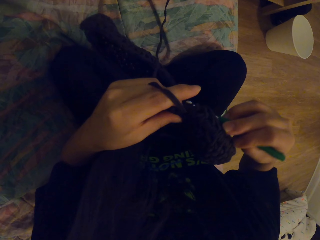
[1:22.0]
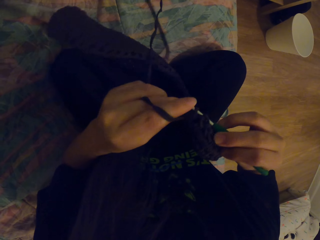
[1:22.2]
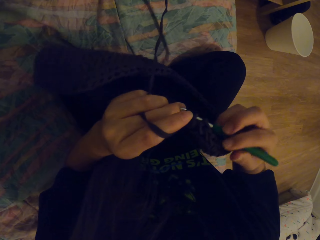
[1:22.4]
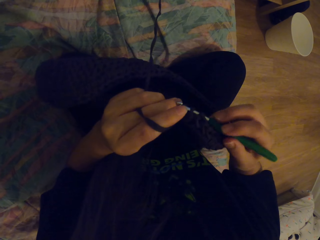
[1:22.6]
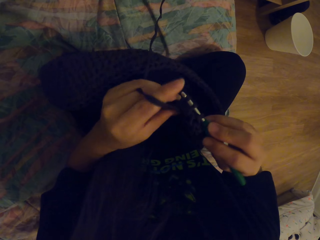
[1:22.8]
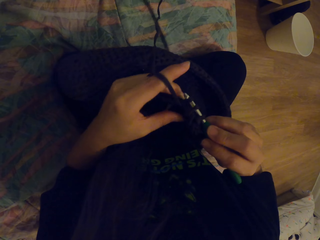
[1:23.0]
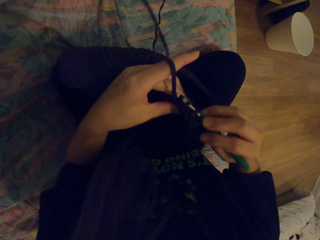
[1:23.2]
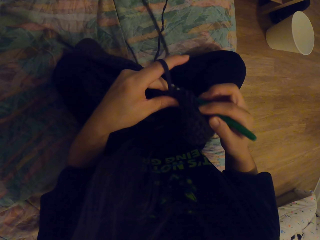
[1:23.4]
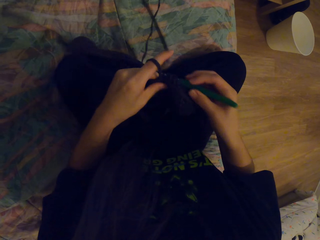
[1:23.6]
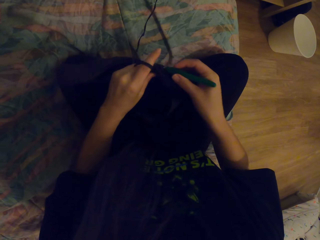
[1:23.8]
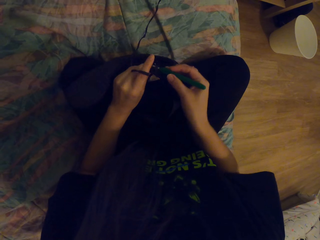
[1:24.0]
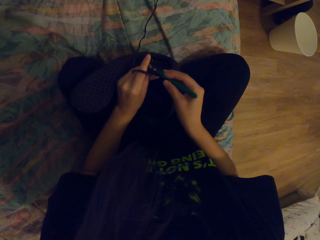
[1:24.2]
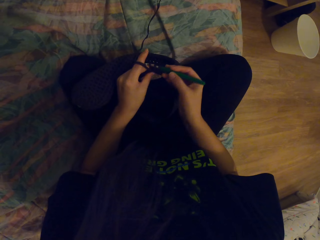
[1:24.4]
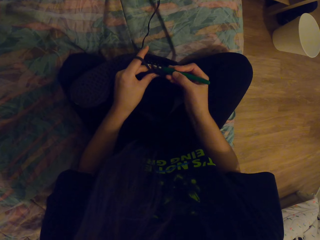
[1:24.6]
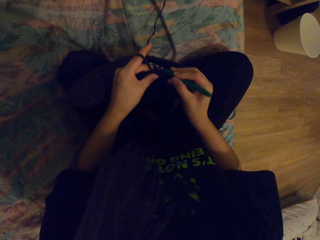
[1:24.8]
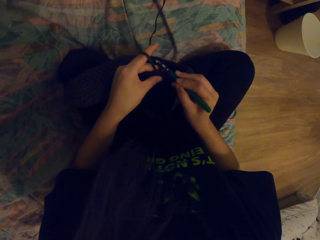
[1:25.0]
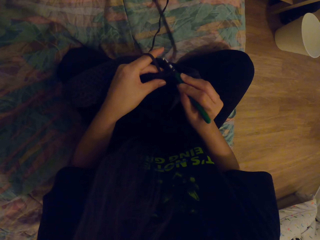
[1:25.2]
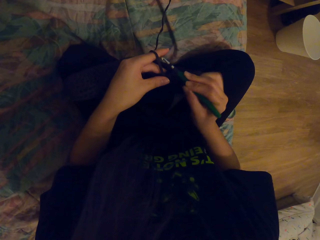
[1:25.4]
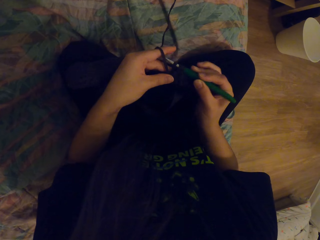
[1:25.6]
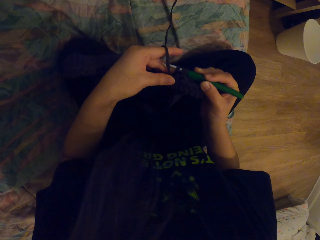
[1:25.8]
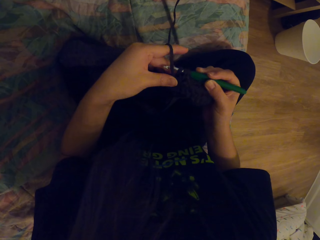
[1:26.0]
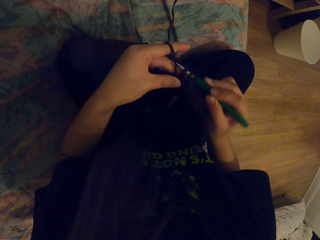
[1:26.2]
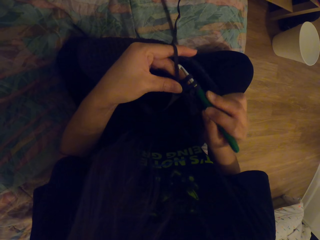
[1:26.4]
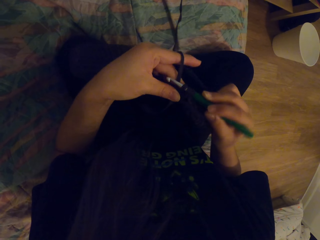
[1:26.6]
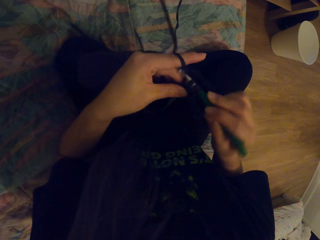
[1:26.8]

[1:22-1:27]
The camera wearer crochets a fabric with a crochet hook.

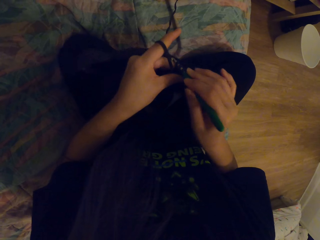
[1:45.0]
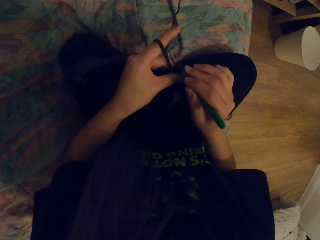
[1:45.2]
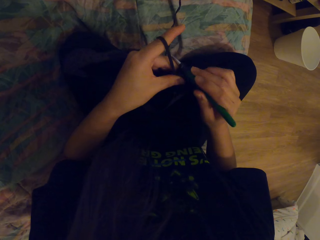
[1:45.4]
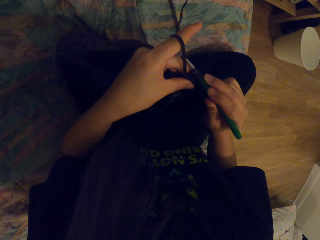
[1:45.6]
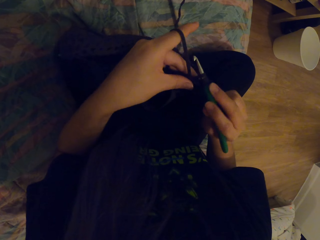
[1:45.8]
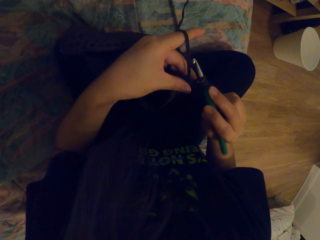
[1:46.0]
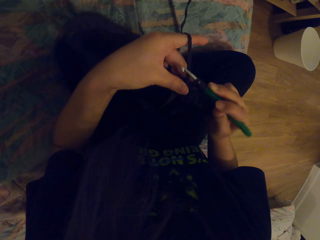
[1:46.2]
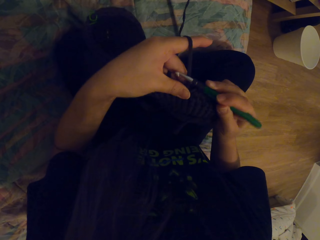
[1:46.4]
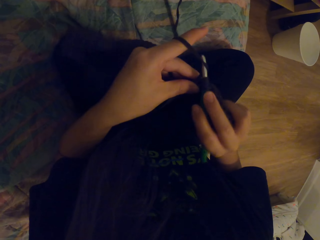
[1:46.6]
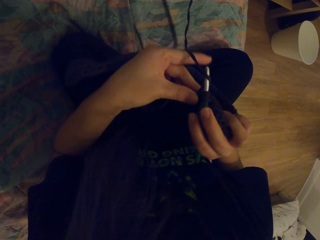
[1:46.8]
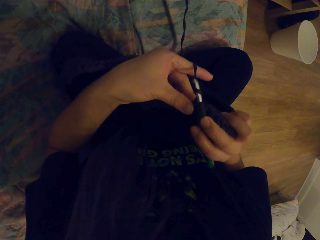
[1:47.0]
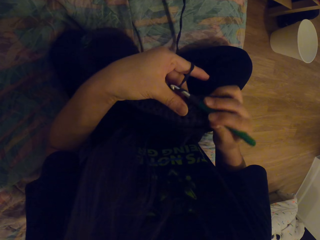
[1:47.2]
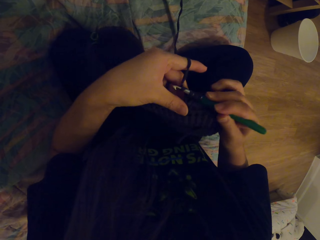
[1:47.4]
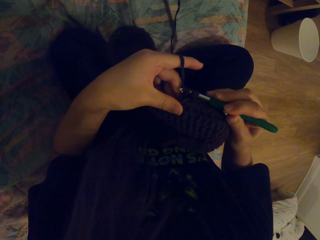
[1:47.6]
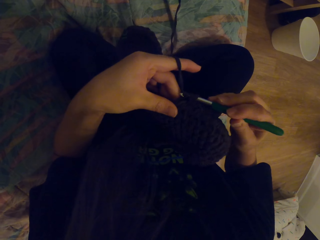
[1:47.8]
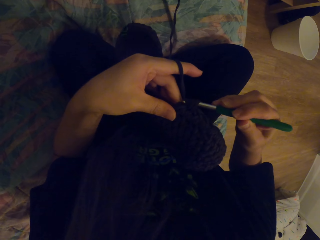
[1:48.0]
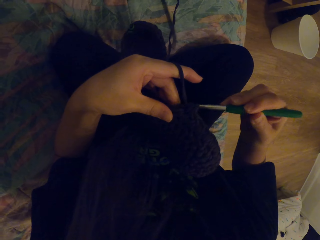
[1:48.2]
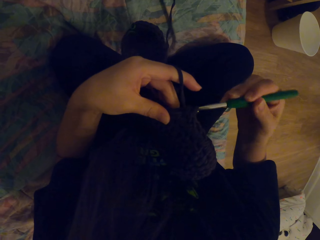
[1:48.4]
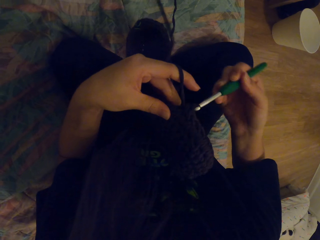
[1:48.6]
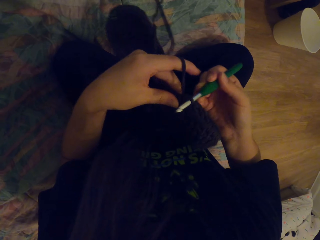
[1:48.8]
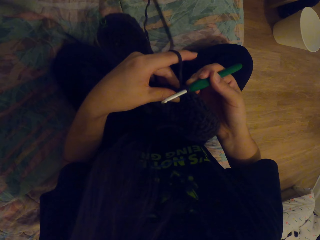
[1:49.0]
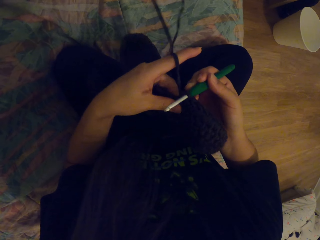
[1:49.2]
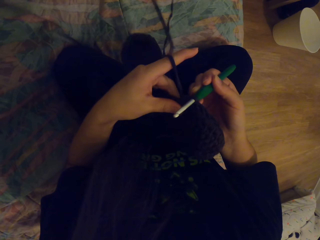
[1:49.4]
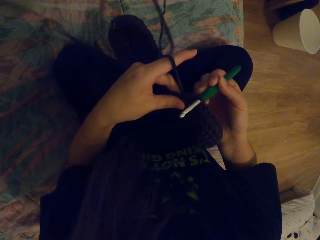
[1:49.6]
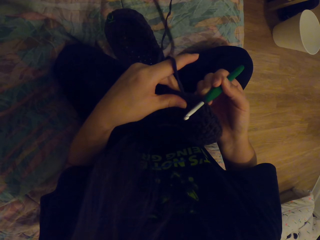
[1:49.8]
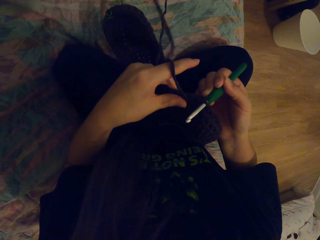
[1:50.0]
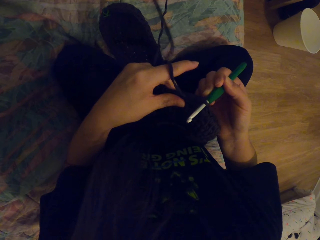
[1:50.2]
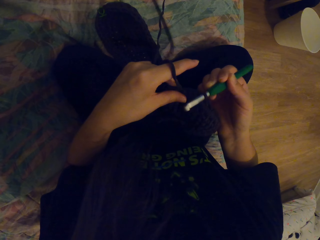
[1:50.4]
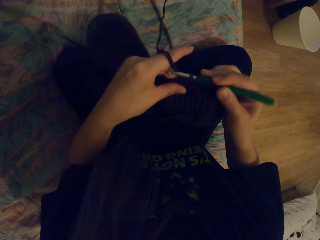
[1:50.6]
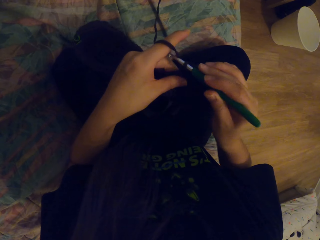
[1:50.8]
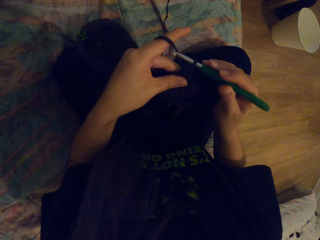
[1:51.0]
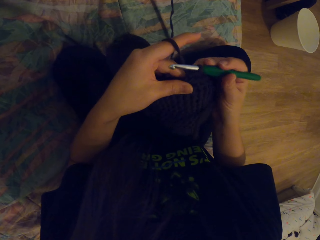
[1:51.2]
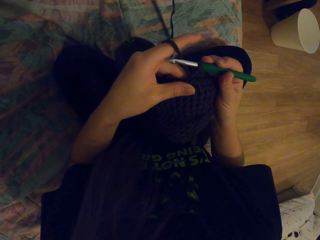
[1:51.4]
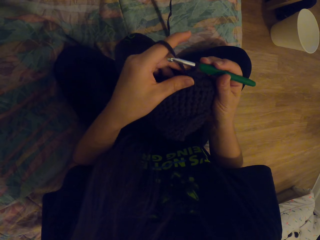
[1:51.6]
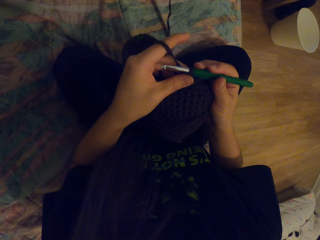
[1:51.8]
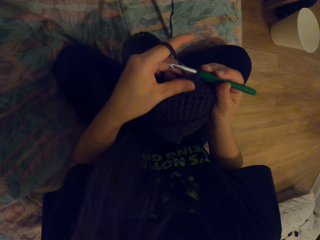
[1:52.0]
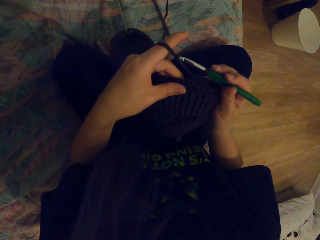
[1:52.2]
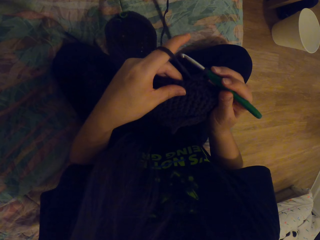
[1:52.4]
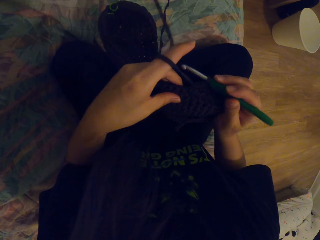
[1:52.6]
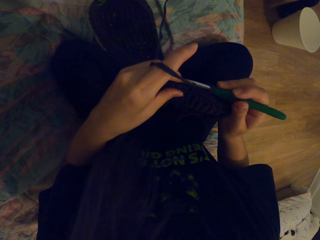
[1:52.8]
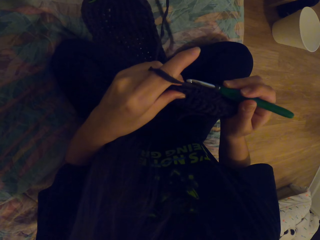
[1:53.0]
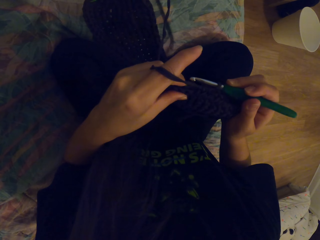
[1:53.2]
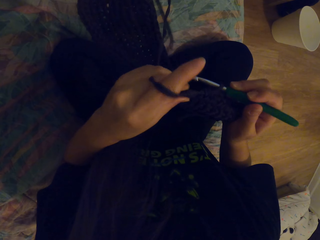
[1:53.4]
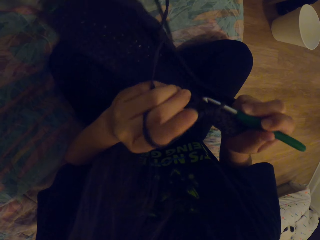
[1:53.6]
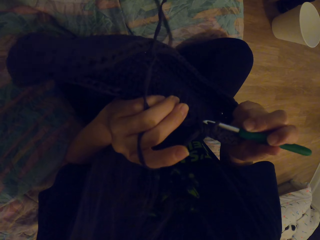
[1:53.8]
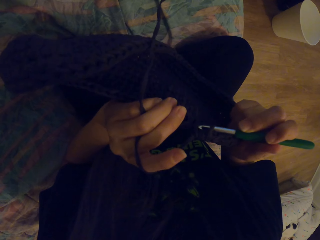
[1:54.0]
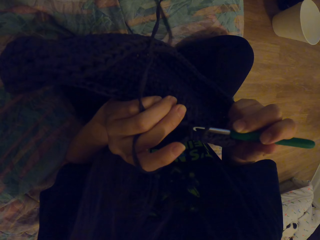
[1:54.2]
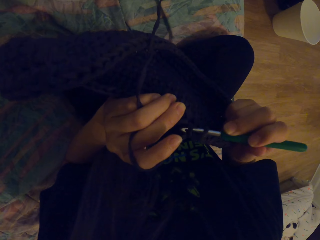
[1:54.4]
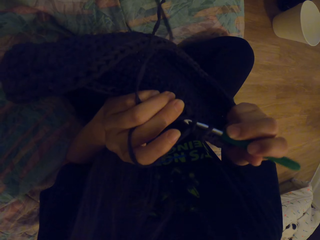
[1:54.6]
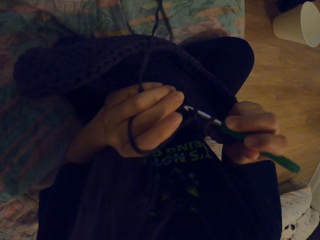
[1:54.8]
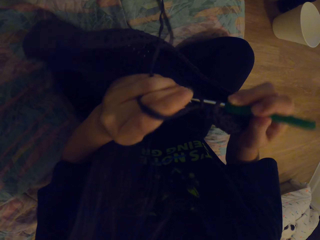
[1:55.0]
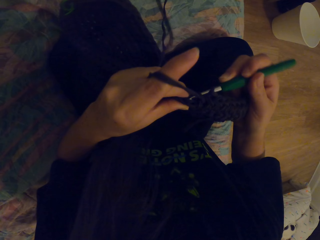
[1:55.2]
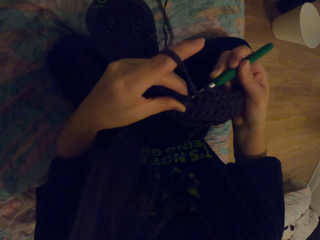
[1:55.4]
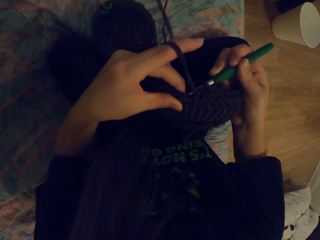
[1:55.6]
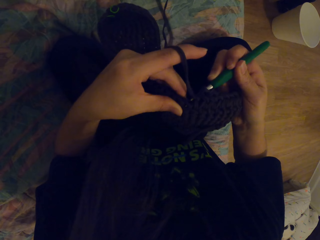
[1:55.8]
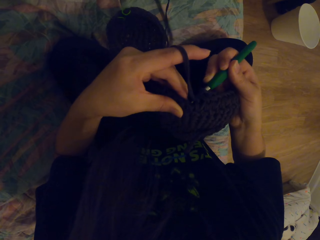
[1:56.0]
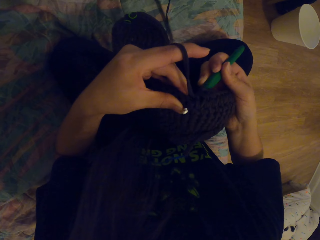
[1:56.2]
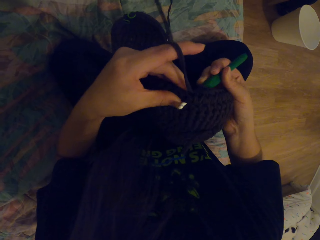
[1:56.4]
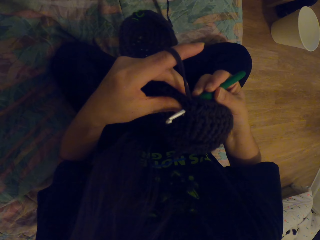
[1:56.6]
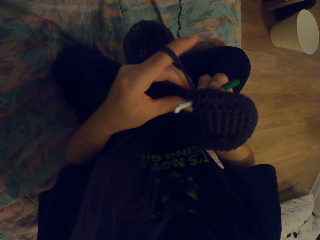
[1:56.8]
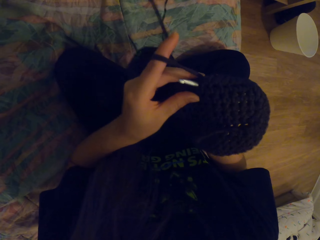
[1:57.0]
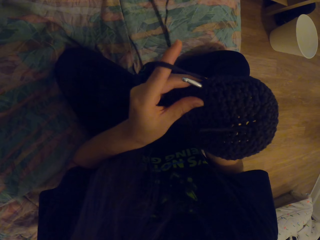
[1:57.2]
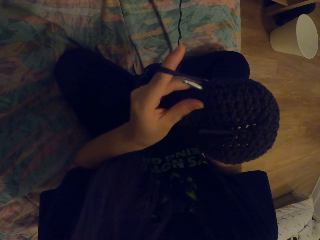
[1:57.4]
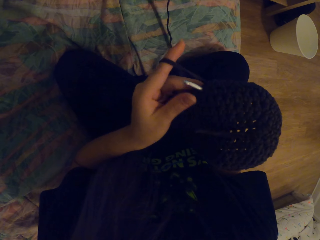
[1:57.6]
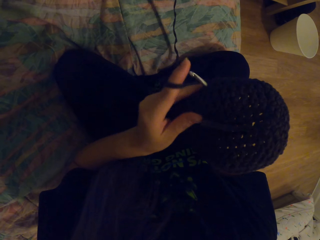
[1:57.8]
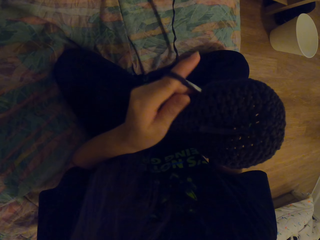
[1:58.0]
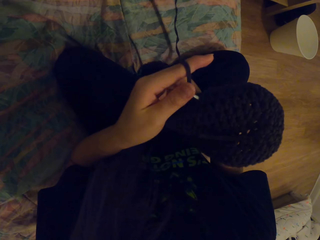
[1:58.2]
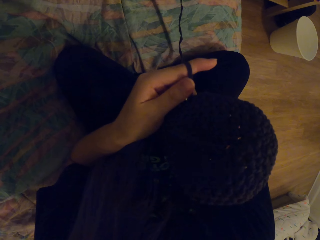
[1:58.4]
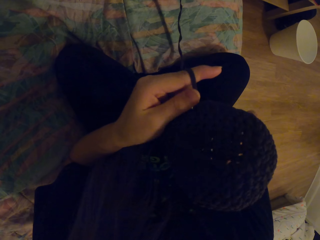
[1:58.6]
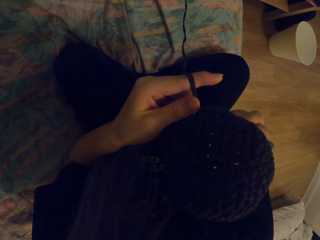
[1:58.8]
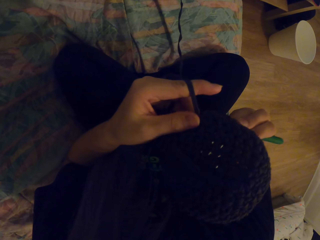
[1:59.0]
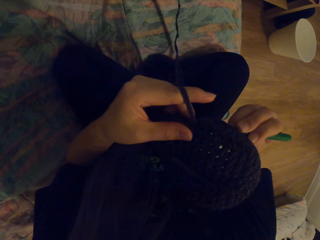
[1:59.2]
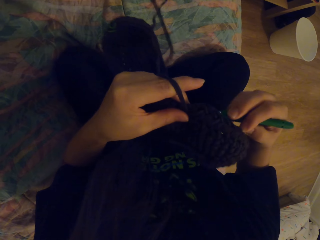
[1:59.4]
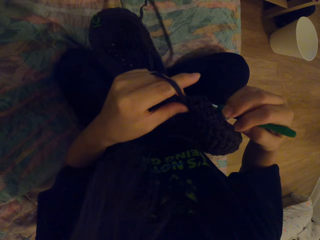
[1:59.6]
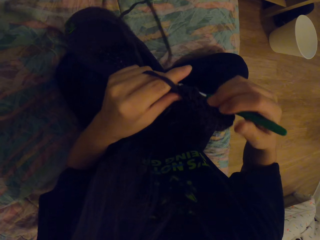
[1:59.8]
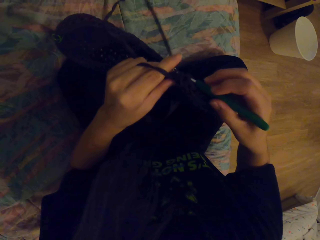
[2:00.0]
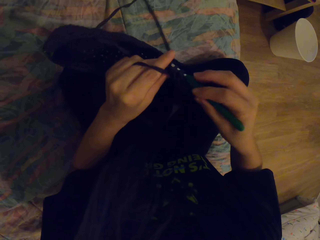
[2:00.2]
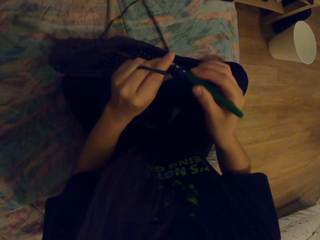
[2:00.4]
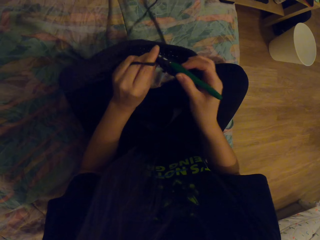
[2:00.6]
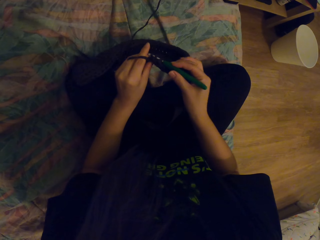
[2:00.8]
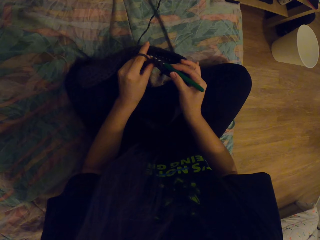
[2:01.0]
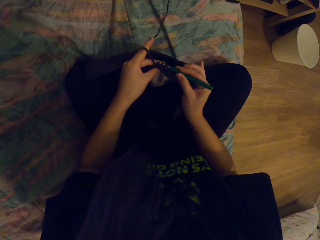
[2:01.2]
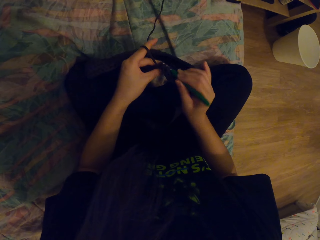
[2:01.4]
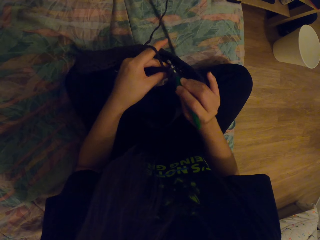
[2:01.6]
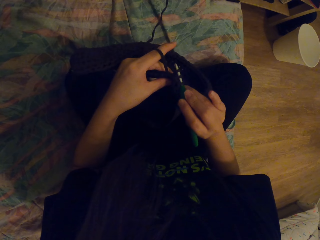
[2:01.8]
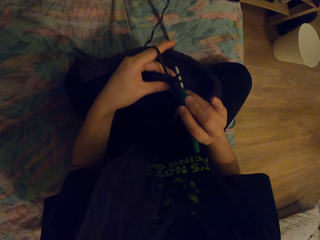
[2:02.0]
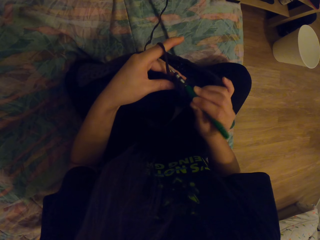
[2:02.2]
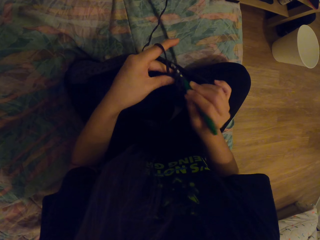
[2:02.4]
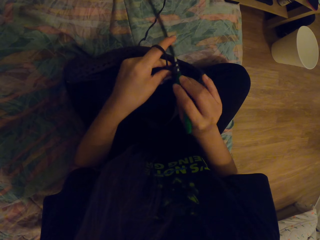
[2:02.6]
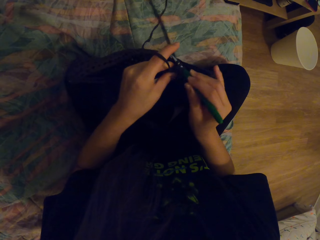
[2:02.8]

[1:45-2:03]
The camera wearer coils a thread on a crochet hook. They crochet a fabric with the crochet hook.
